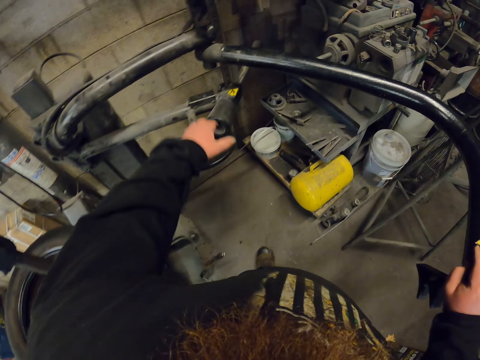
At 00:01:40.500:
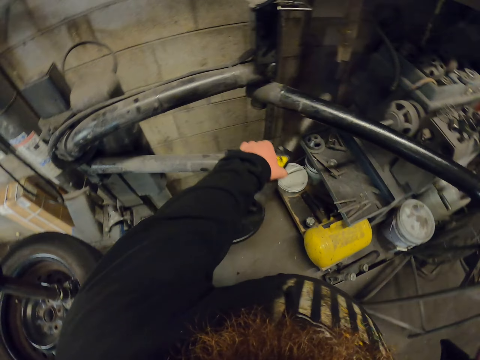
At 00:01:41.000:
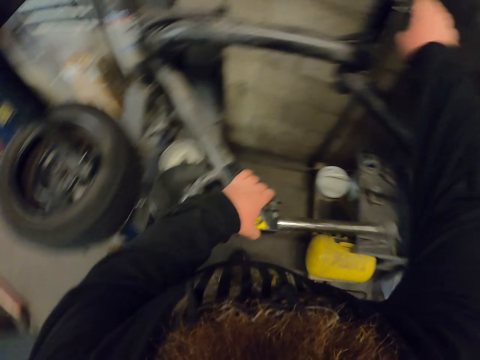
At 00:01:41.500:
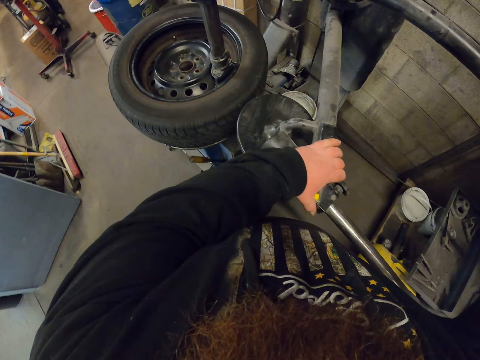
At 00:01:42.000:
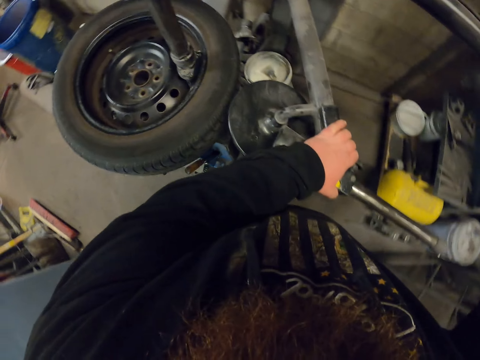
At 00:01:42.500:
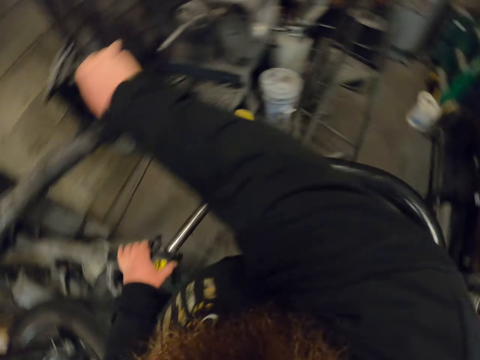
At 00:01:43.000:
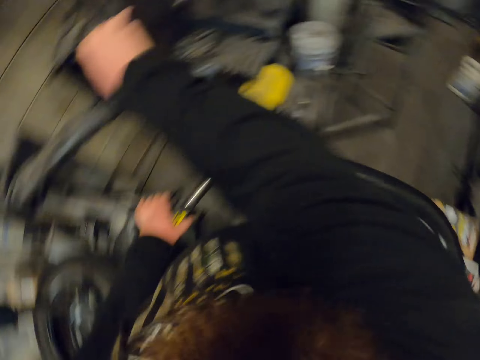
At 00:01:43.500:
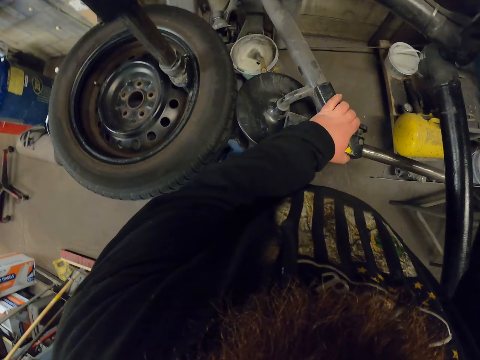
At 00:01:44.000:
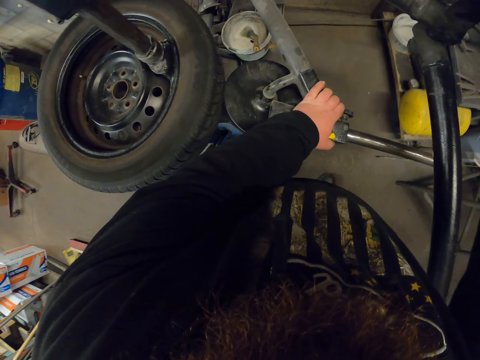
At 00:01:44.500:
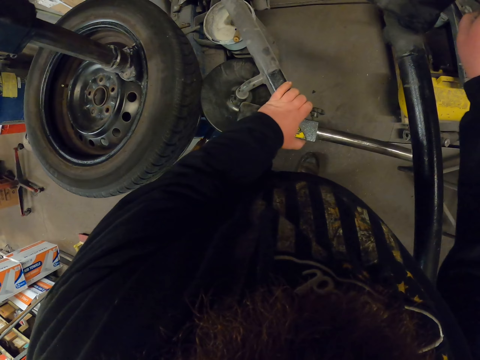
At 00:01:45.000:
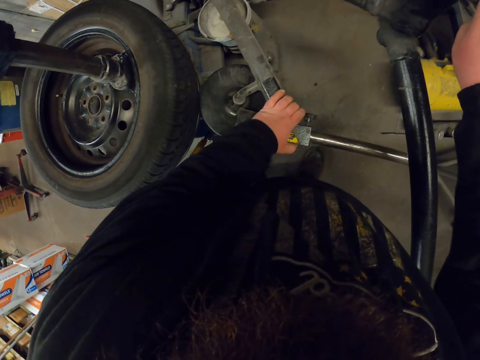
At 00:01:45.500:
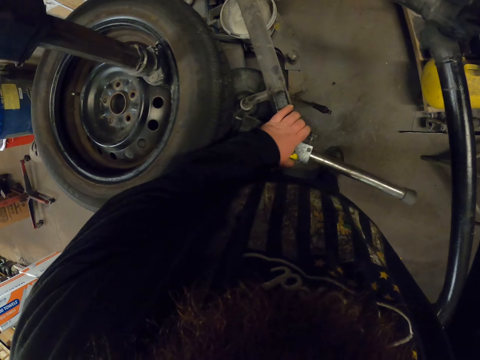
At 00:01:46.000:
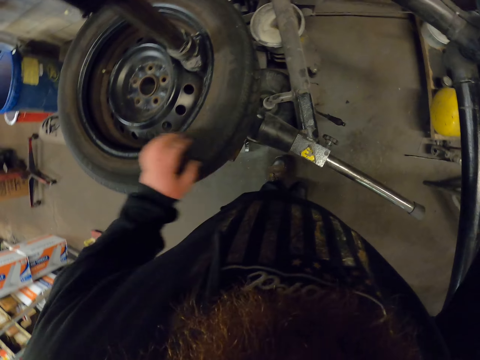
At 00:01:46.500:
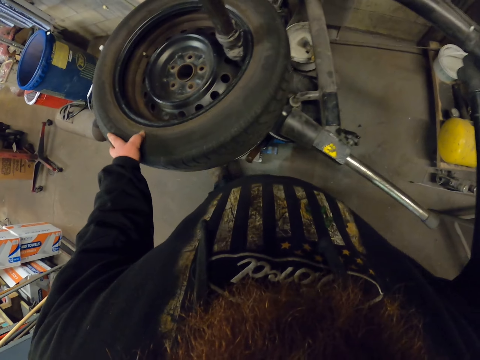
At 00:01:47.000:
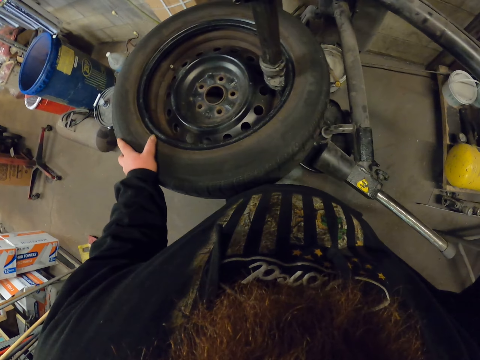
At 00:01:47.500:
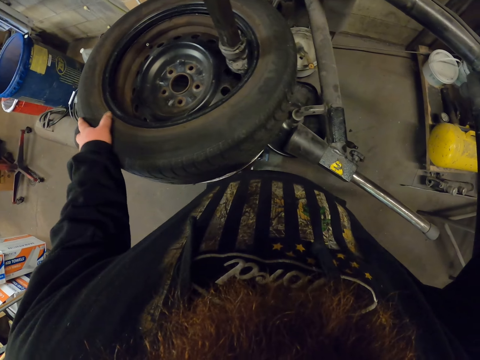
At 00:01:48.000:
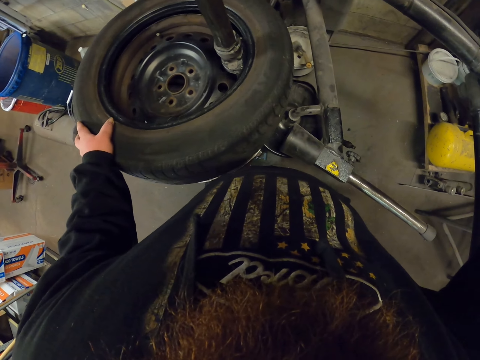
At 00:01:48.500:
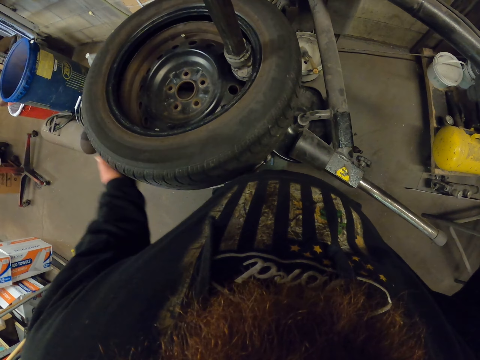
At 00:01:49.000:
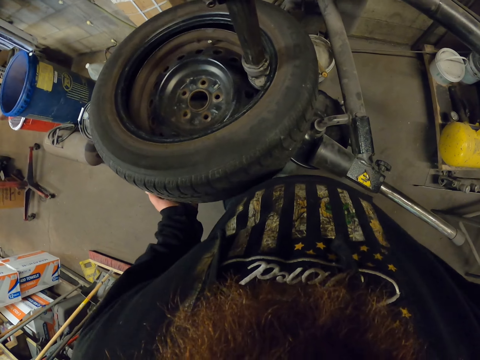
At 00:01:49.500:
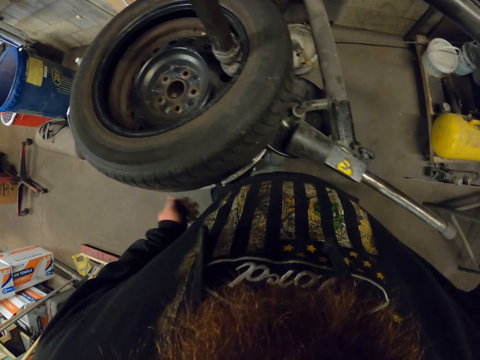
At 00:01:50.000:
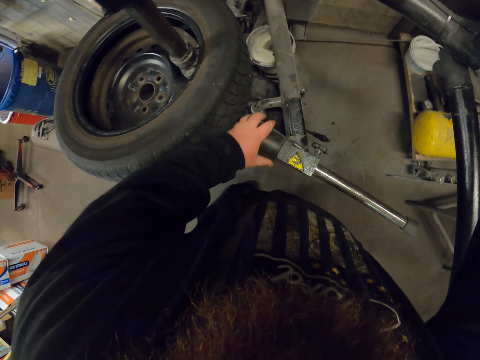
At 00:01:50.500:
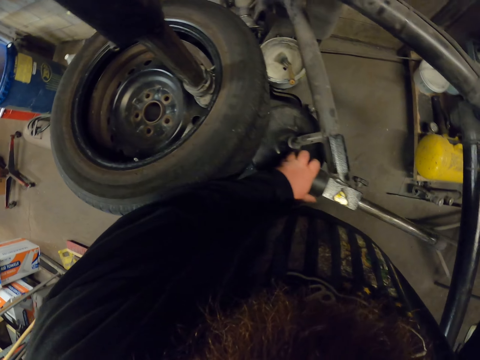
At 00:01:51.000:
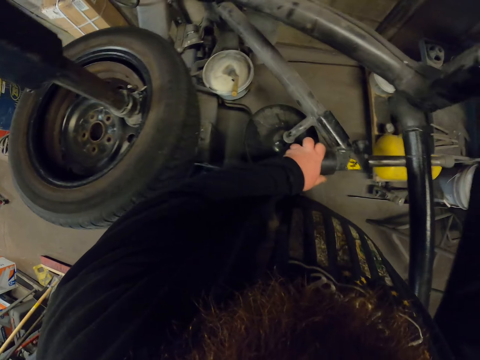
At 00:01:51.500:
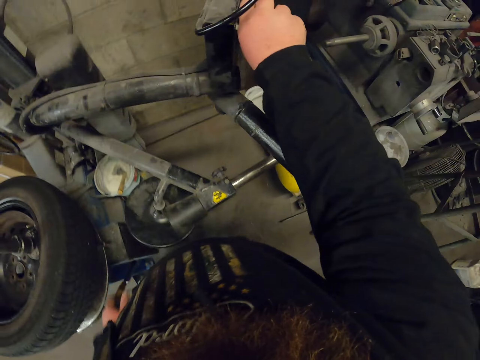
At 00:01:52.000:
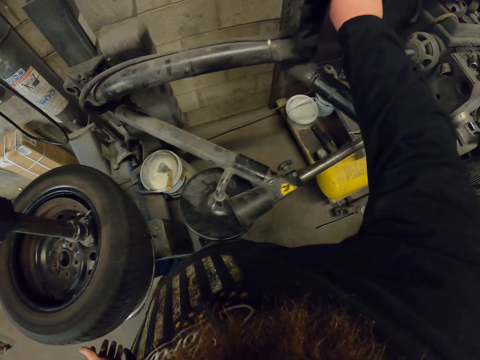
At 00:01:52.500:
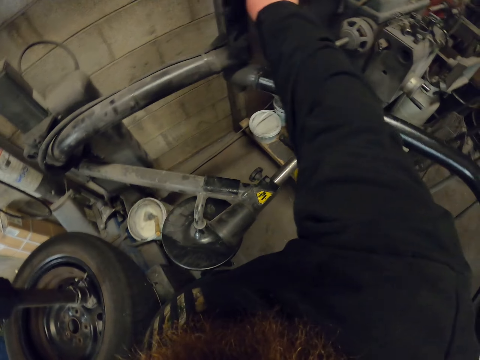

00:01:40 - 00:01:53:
The camera wearer moves the bead lifting disc. They lower the bead lifting disc and the right arm control. They step on the tyre changer machine. They rotate the wheel. They move the bead lifting disc. They operate the bead breaker. They move the right arm control.

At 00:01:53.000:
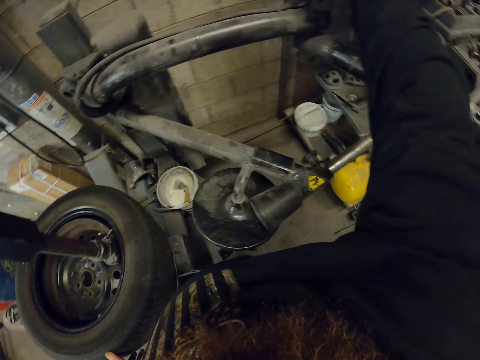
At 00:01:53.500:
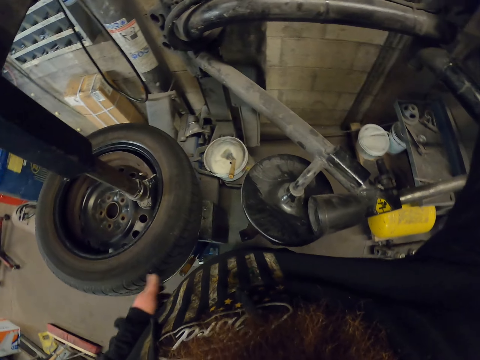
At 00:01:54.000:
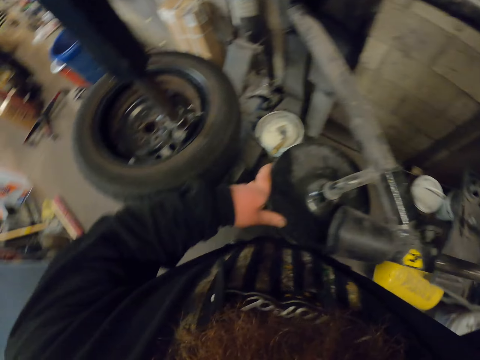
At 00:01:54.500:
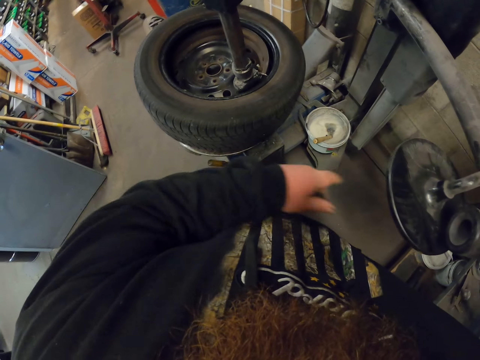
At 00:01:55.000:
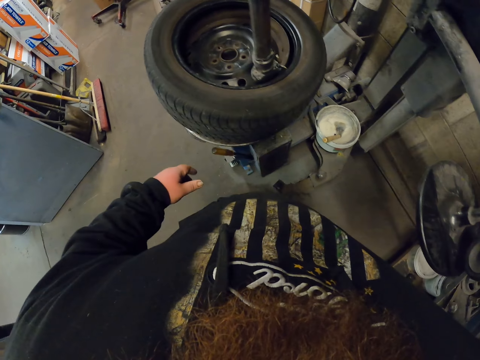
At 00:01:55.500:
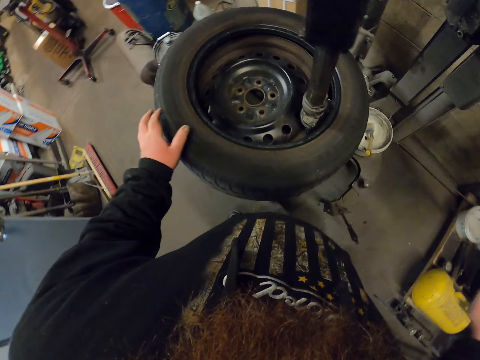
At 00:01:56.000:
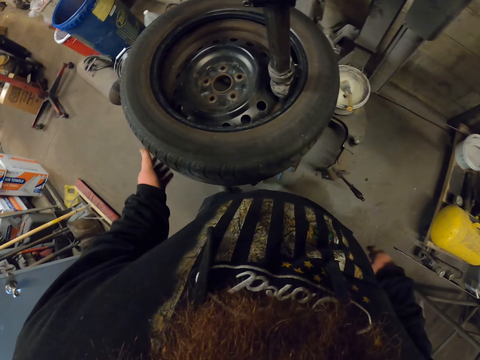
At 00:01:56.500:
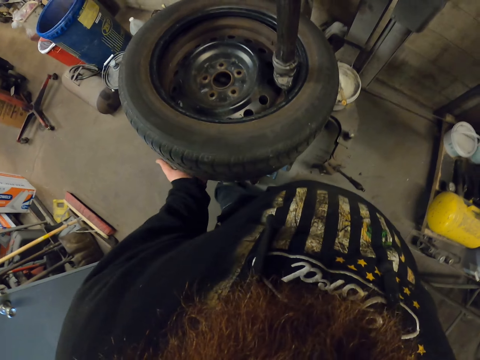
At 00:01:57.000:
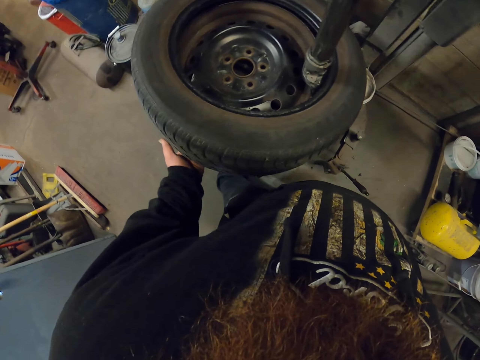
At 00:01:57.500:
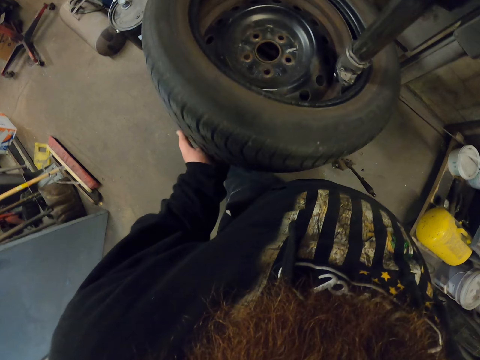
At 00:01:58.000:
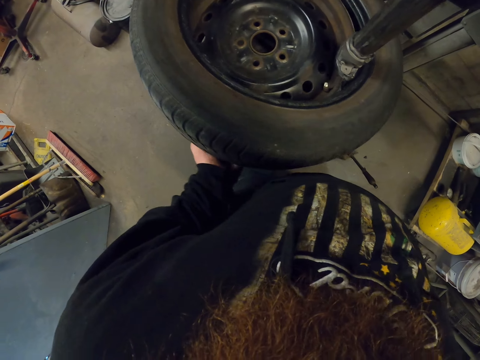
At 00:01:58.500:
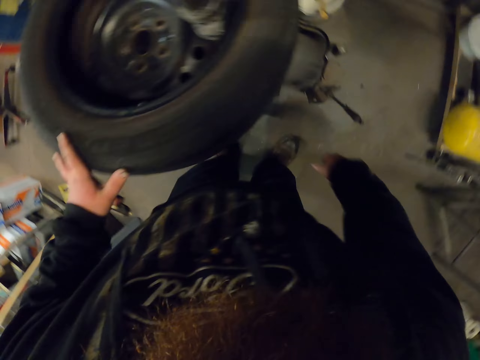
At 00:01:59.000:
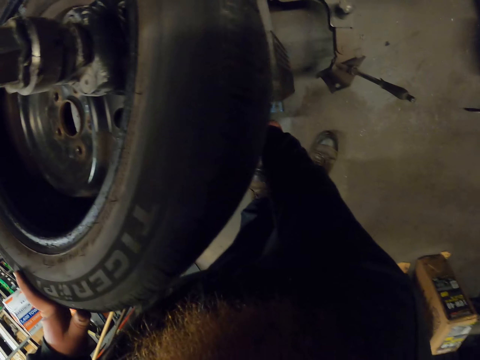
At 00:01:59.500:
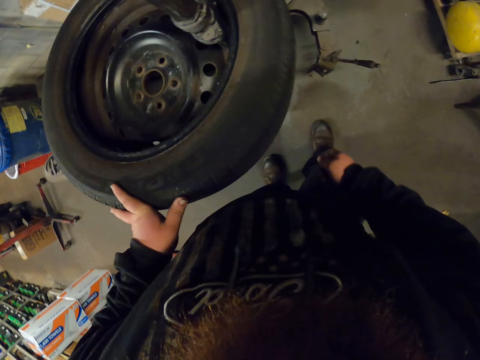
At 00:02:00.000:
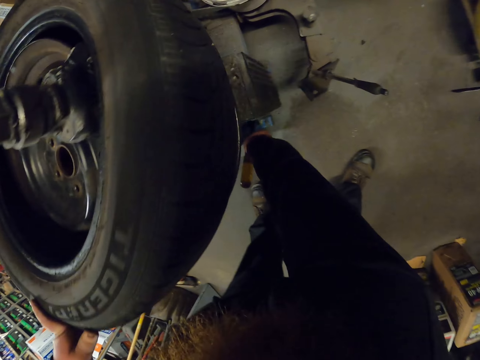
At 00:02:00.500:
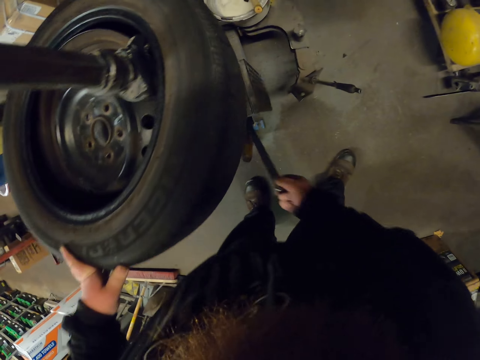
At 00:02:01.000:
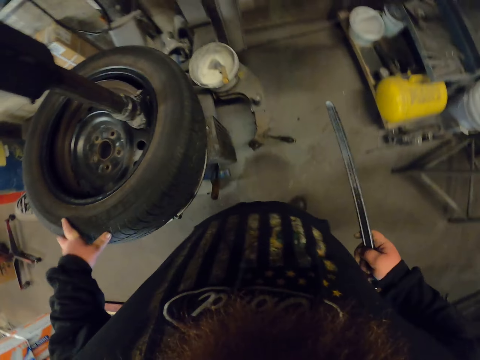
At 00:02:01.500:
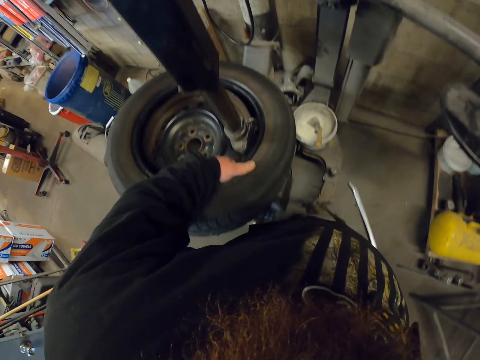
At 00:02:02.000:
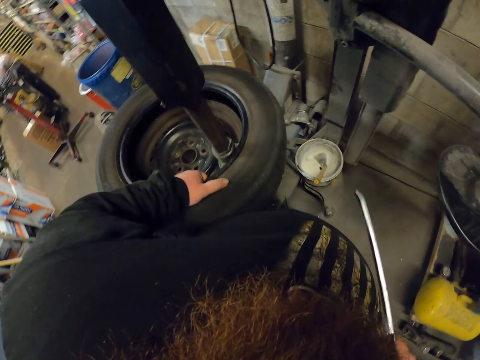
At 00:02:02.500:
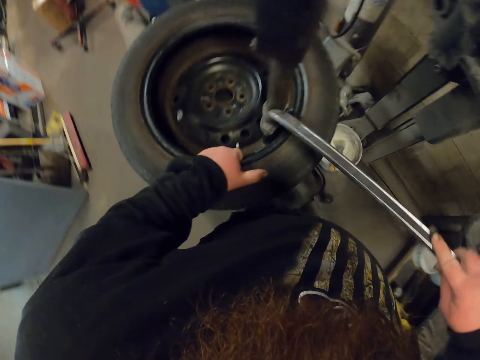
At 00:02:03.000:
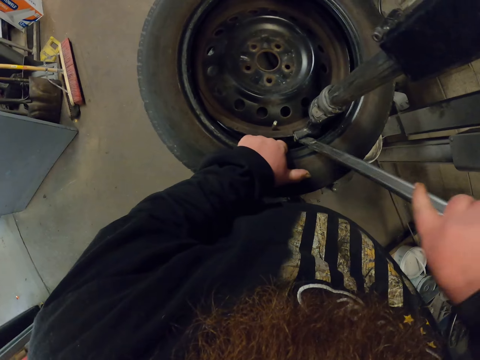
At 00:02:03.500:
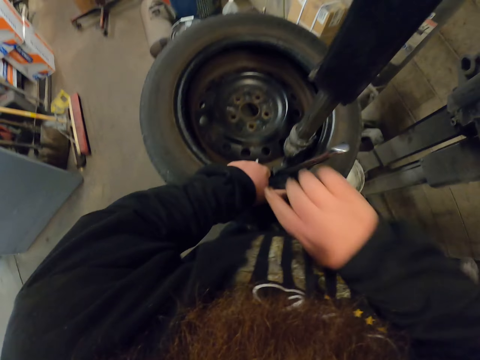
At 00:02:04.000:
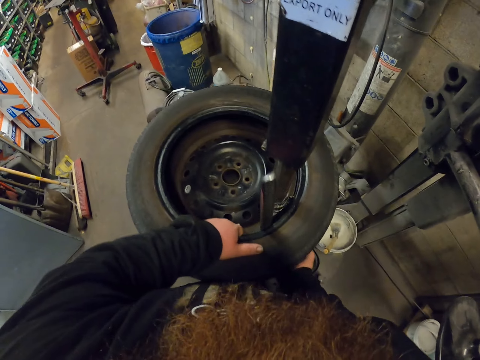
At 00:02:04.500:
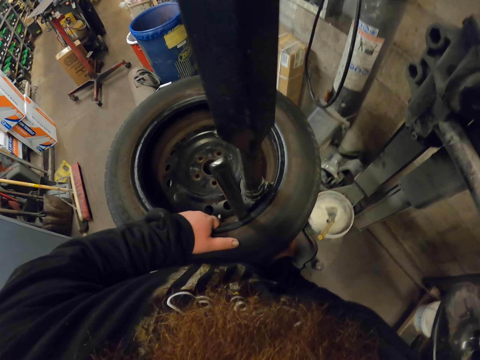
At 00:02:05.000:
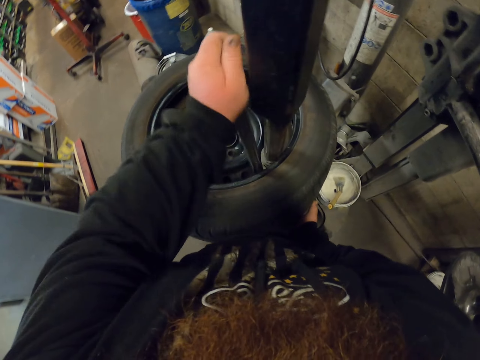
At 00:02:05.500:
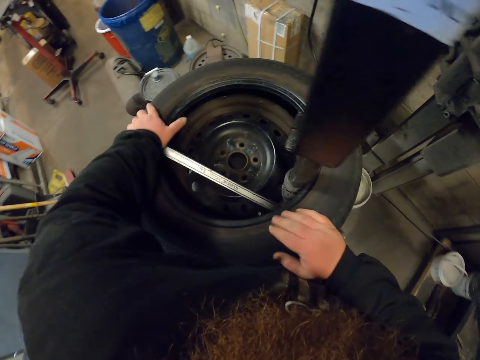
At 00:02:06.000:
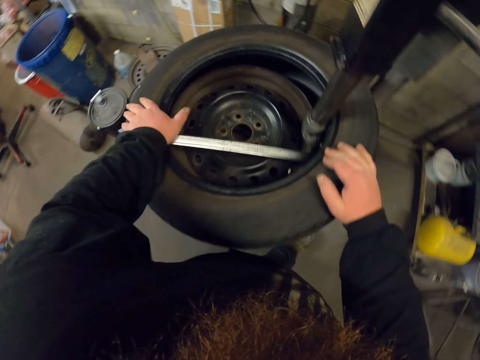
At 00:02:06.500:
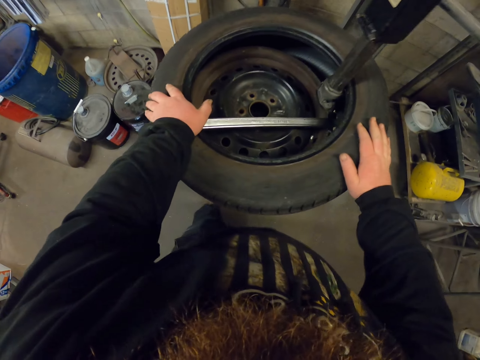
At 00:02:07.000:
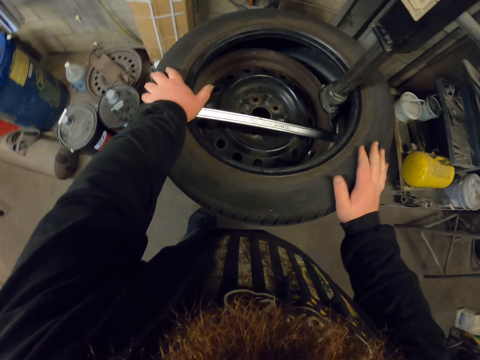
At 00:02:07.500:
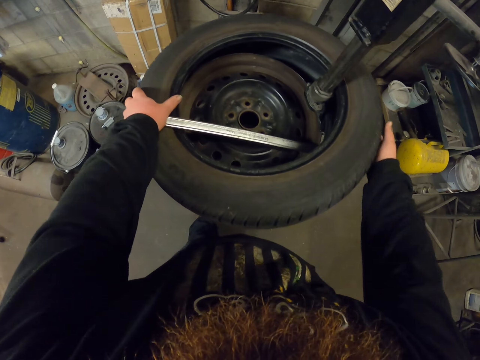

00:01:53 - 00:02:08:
The camera wearer moves the bead lifting disc. They make a step. They hold the wheel. They rotate the wheel on the bead breaker. They pull the tyre crowbar or wheel spanner. They pick up the tyre crowbar. They lift the tyre. They fix the wheel spanner in between the rim and the tire. They lift the tyre. They fold the tyre crowbar. They pull the wheel spanner in between the rim and the tire. They rotate the wheel.
